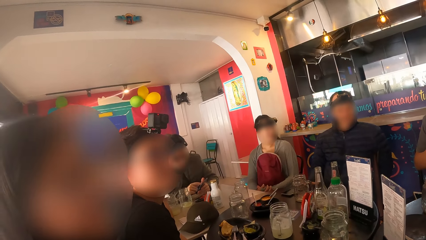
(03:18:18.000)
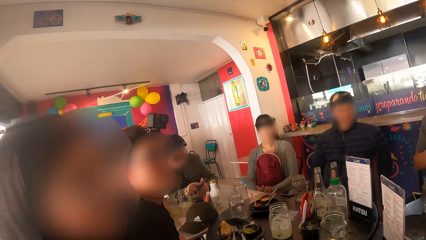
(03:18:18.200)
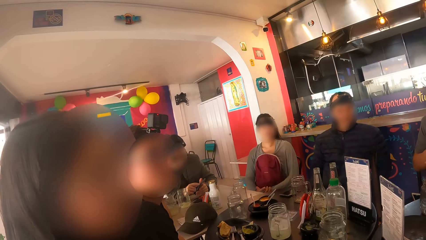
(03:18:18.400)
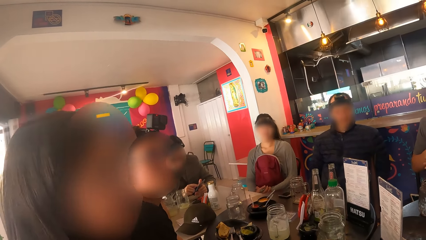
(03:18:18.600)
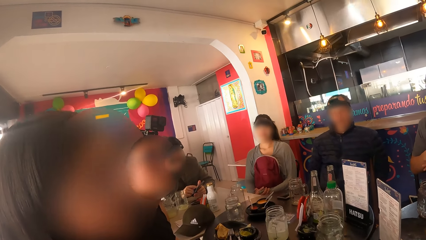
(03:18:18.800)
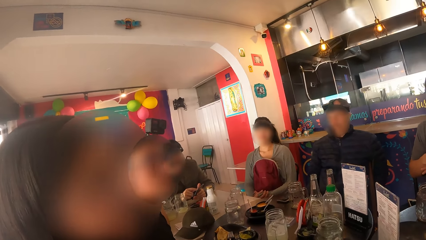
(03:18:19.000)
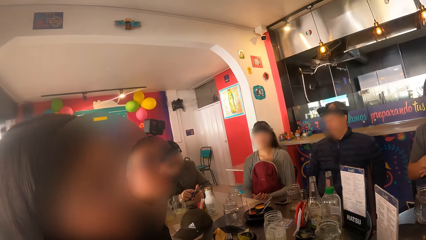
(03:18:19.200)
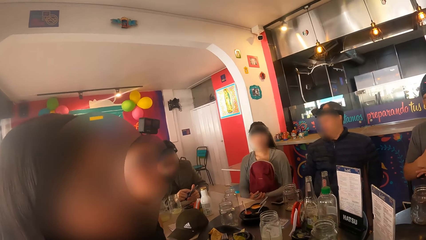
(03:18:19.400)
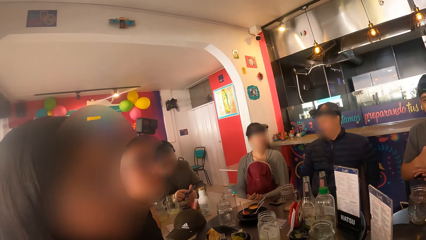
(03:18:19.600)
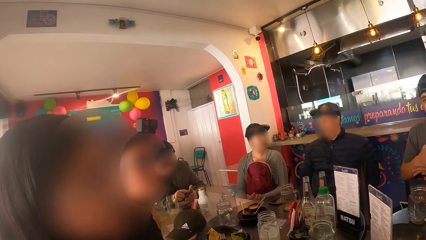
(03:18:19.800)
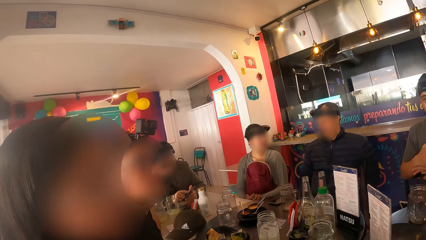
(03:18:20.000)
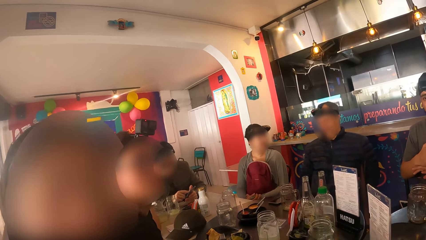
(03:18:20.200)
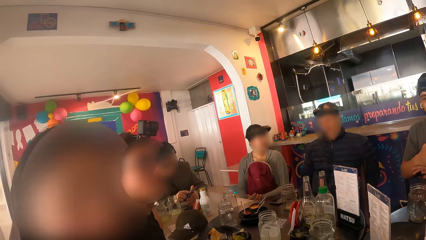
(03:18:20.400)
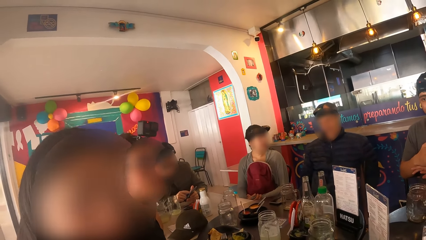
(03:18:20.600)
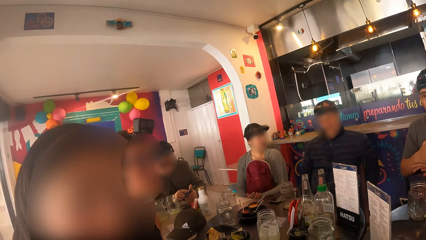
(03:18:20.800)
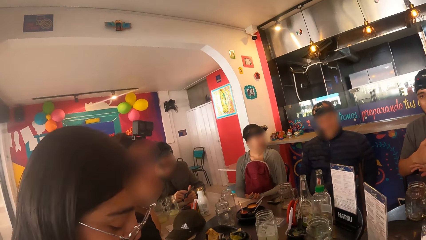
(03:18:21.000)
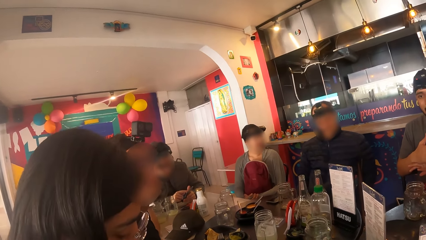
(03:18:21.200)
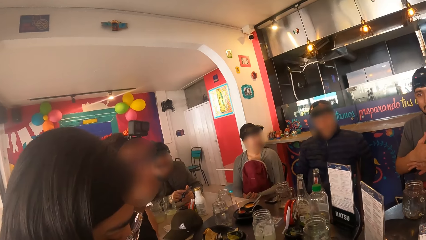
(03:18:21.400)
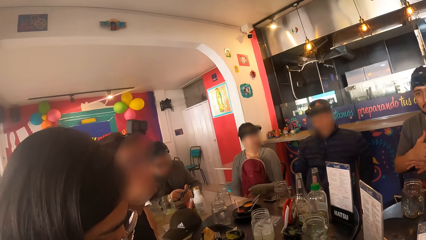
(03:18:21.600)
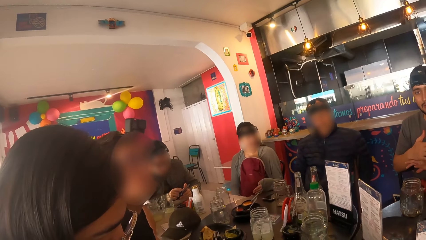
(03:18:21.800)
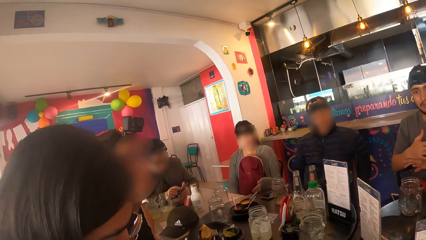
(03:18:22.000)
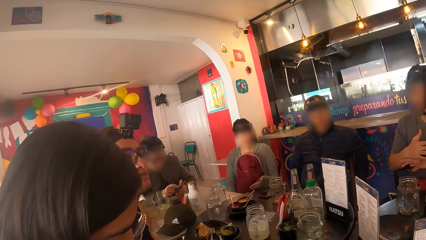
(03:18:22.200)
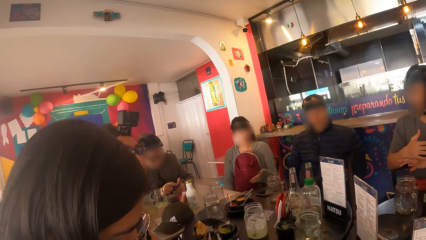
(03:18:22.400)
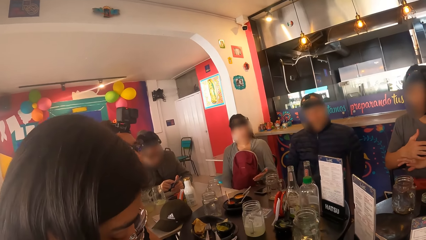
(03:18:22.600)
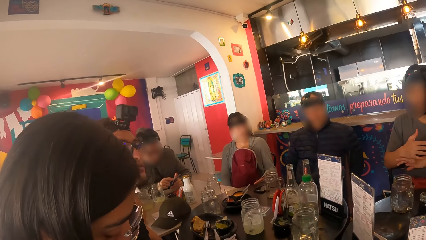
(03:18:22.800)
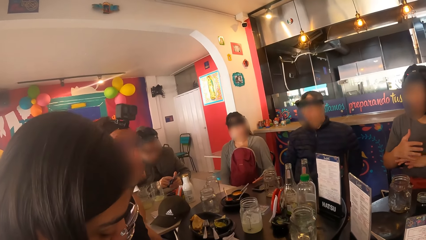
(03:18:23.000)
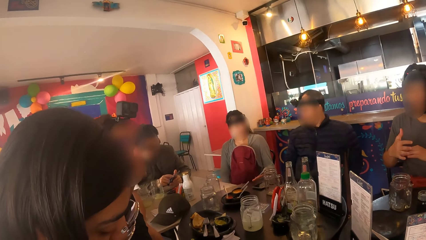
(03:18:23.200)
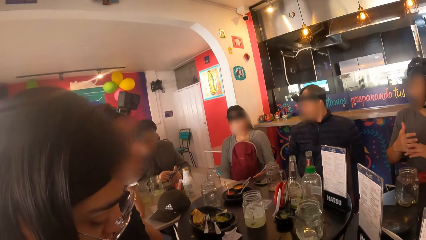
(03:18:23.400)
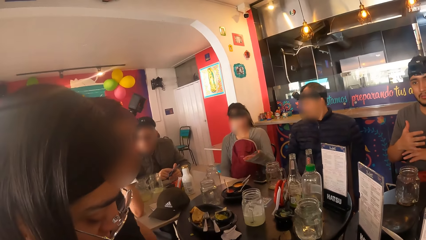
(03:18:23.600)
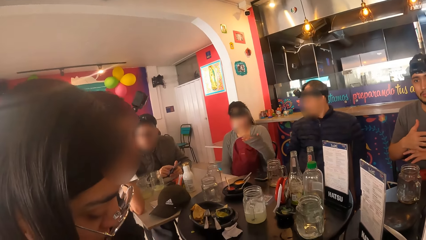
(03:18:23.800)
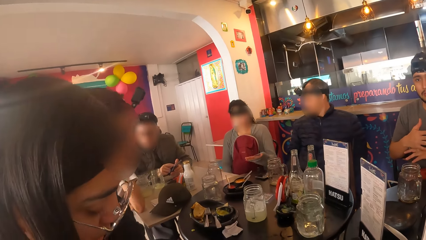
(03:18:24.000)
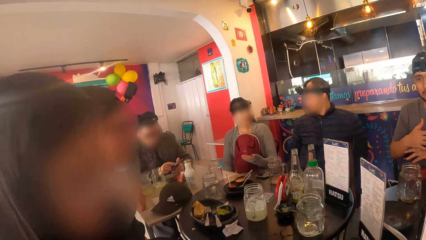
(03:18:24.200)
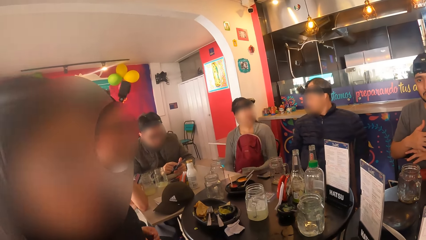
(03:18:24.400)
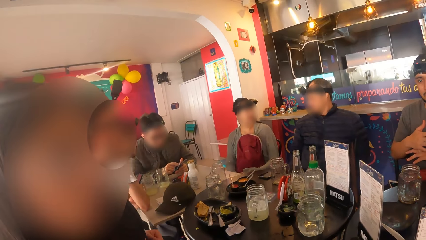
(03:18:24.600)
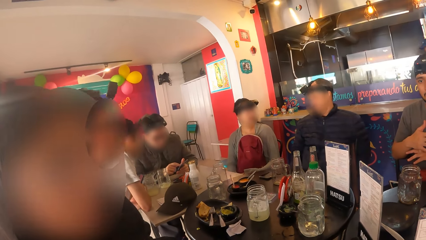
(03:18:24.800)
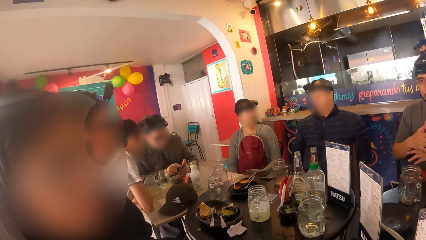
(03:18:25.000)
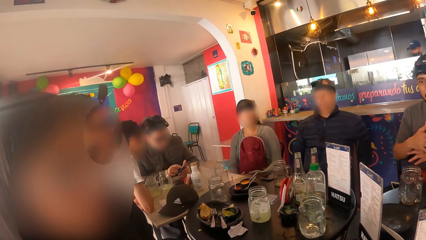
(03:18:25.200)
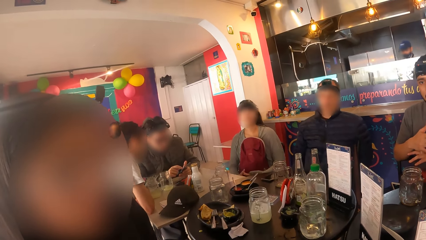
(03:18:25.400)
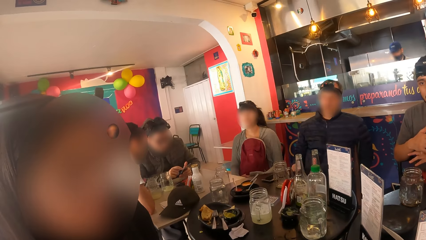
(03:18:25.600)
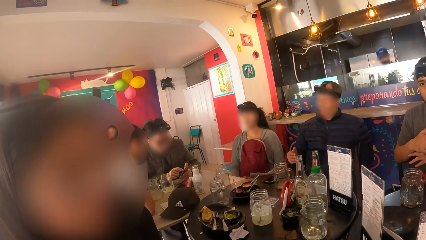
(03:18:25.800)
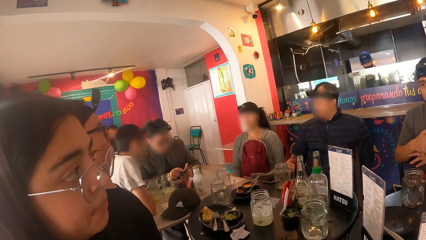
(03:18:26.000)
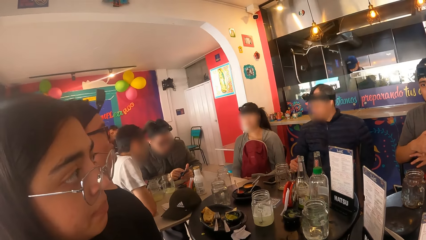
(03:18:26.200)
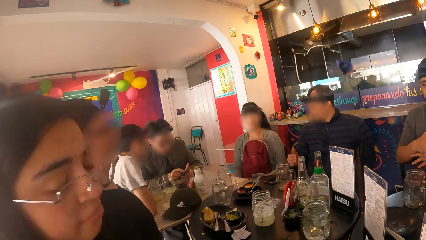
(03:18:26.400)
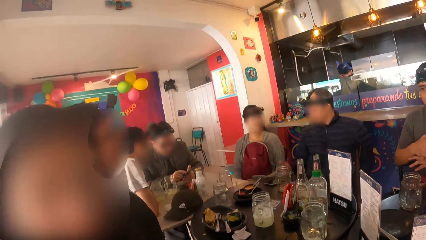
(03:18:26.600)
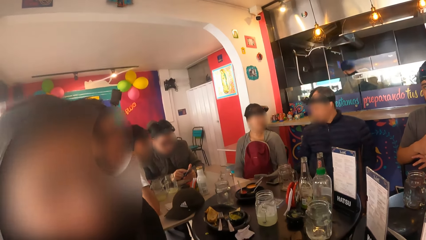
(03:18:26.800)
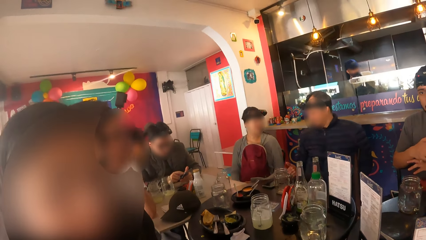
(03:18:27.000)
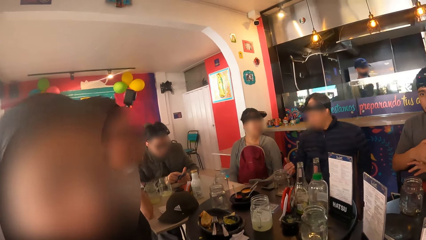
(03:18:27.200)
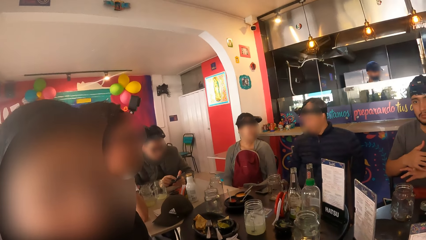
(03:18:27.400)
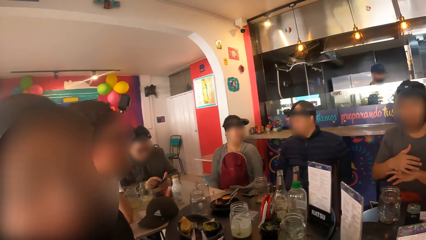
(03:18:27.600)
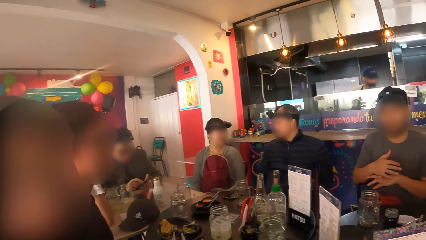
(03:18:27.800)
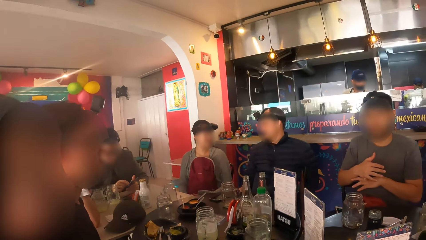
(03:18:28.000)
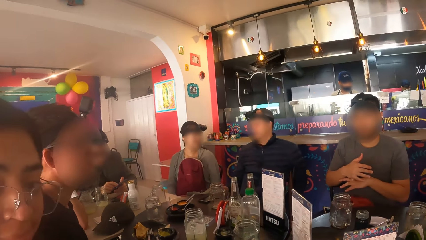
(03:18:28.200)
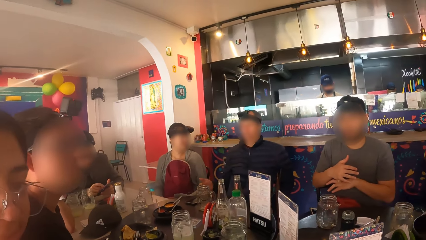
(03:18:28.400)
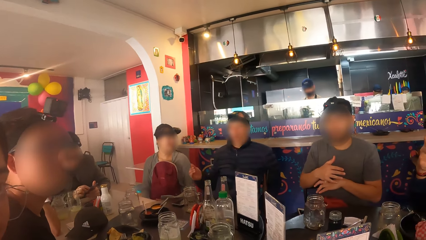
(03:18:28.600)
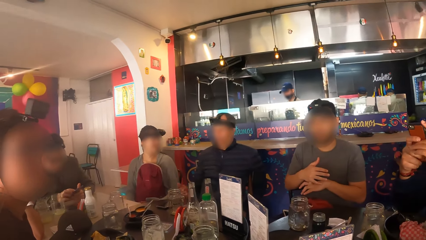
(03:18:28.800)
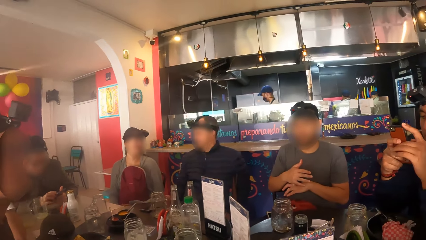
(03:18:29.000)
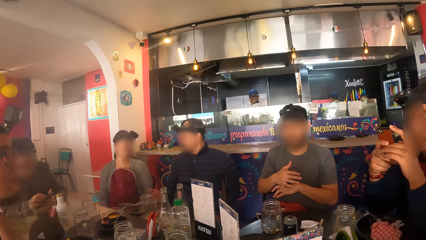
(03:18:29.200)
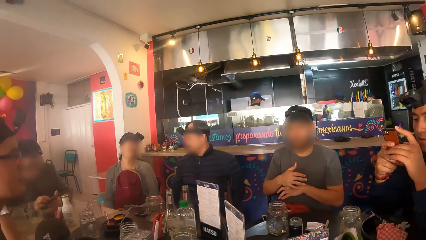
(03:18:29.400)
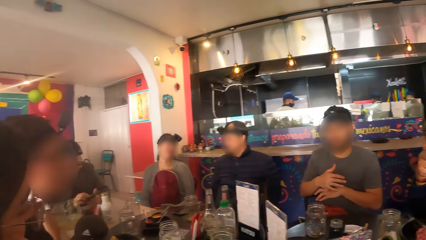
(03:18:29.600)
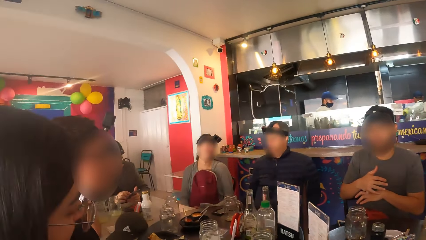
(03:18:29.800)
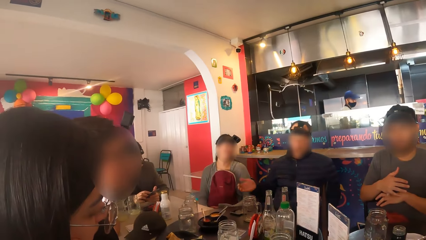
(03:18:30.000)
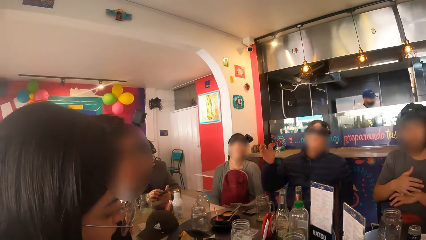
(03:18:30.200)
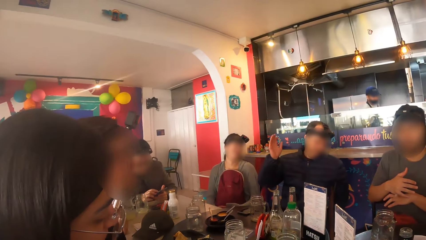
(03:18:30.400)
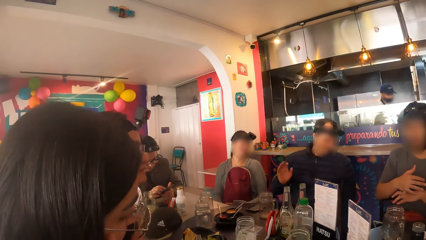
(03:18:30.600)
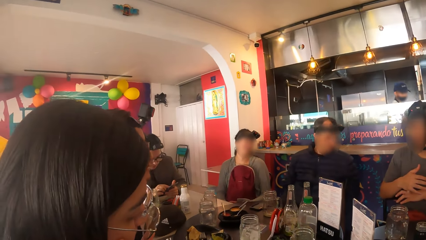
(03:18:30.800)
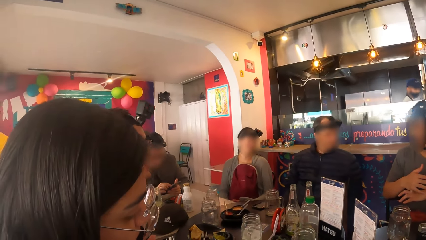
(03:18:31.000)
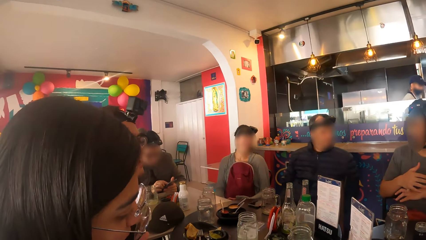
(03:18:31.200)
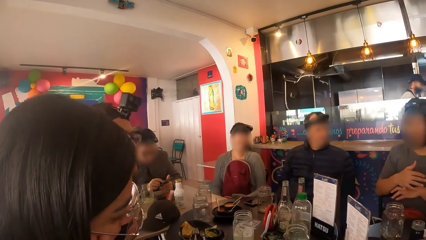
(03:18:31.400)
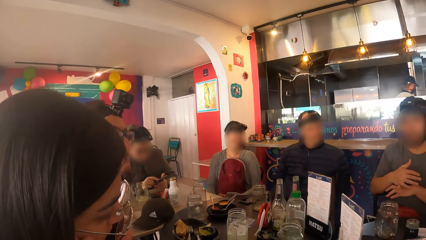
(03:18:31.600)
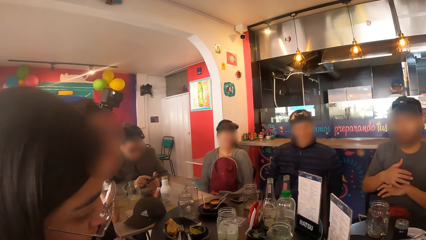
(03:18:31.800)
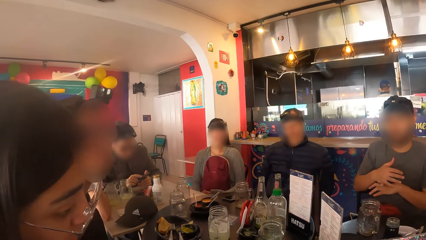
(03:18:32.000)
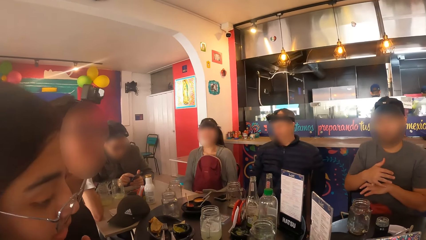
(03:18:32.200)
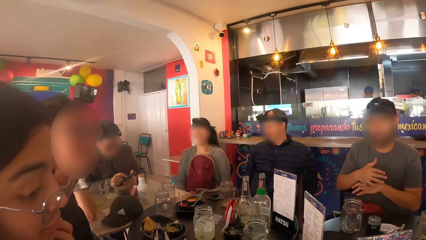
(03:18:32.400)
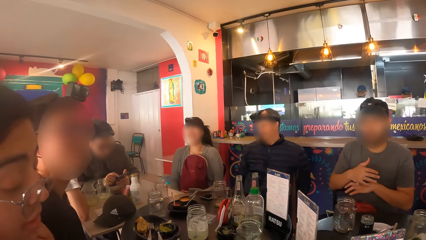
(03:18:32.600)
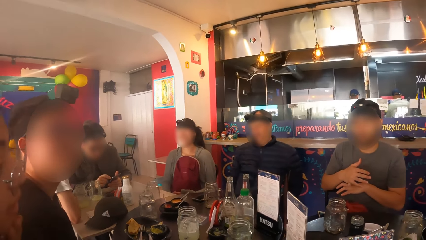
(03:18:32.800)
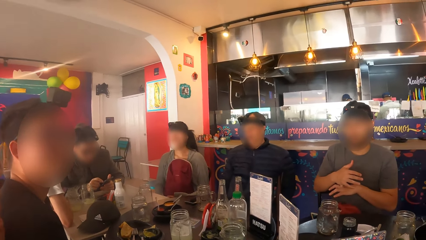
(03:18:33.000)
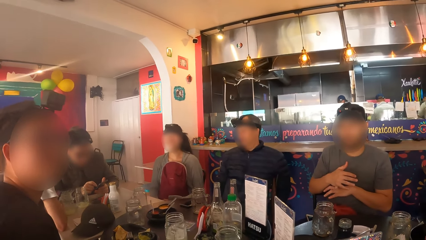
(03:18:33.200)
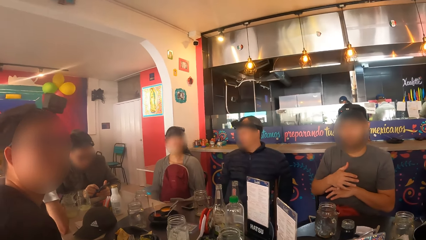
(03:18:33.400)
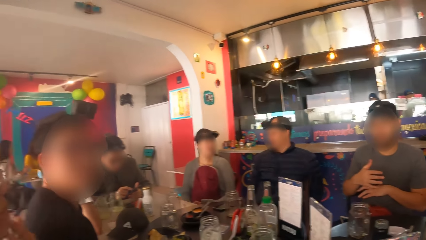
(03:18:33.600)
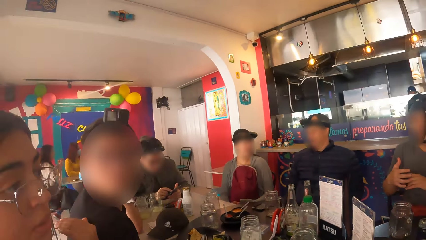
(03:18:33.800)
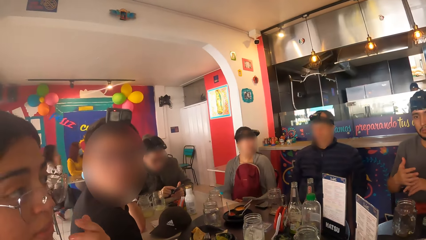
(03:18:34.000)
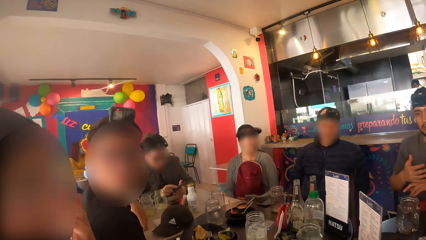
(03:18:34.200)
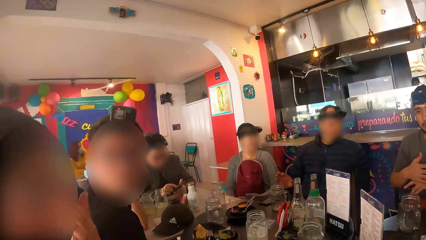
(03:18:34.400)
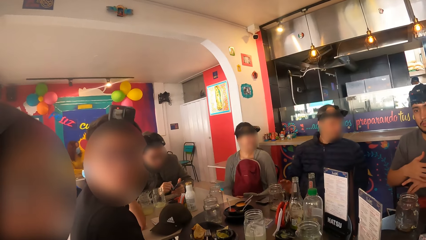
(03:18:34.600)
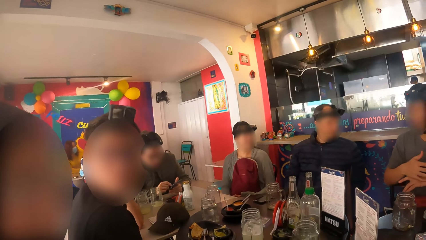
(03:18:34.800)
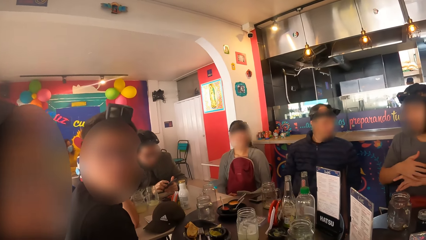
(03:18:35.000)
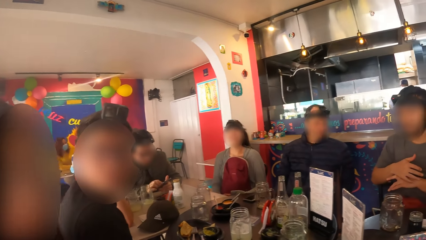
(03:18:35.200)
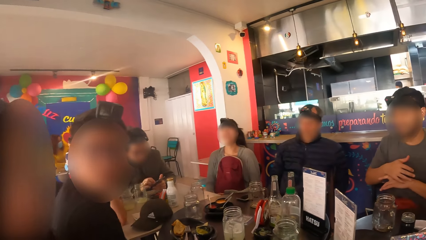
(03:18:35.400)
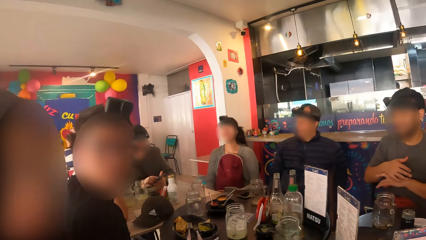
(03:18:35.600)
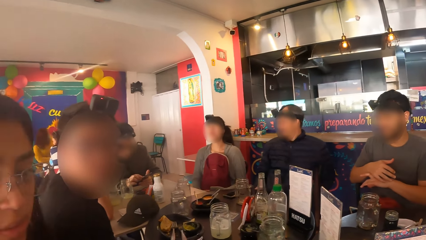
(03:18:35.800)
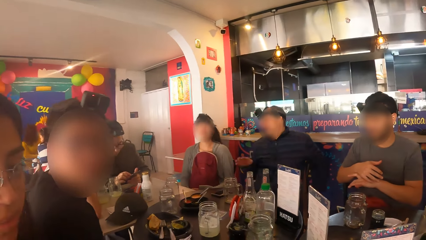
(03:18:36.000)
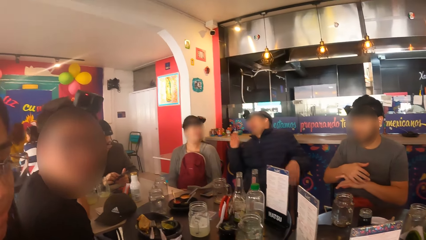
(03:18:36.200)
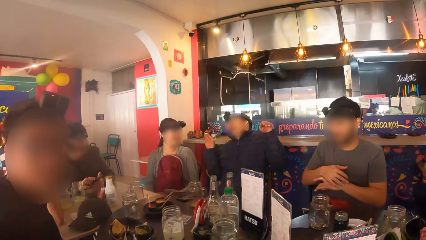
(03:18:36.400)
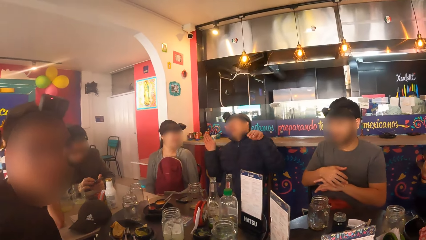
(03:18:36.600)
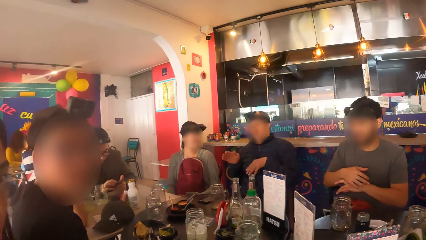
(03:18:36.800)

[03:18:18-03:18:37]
The woman adjusts her glasses with her left hand. The camera wearer interacts with the woman and a man.
